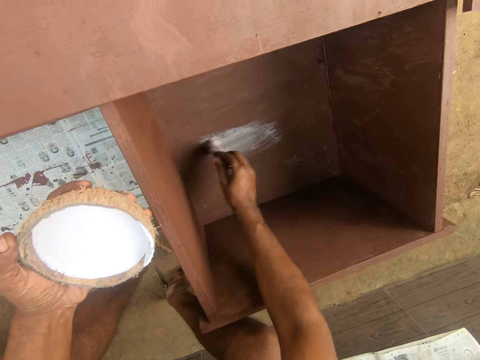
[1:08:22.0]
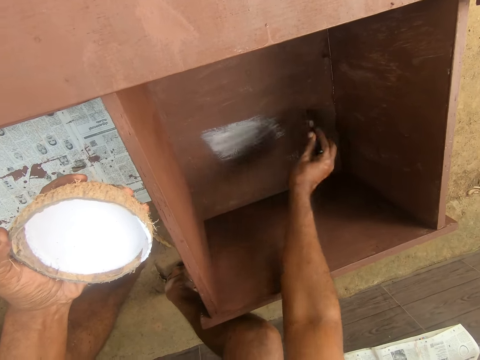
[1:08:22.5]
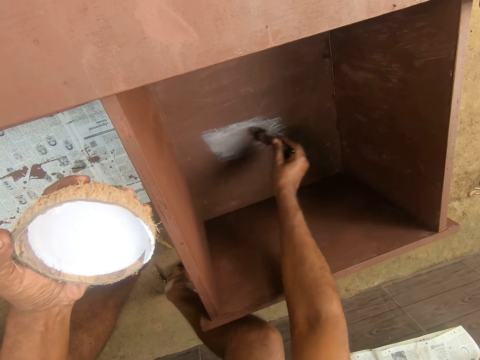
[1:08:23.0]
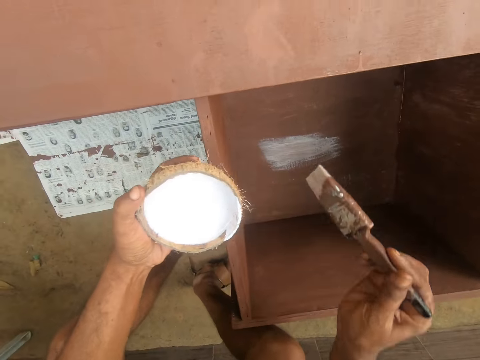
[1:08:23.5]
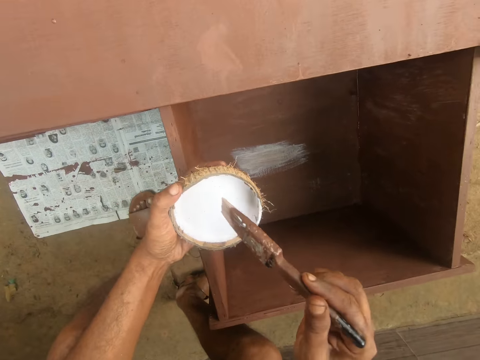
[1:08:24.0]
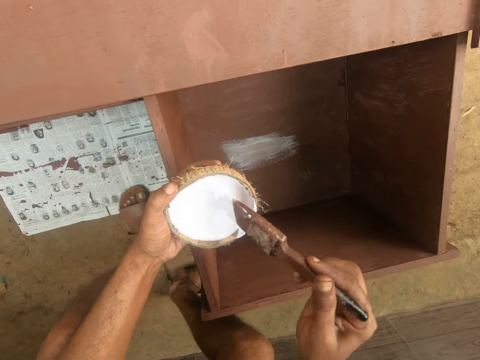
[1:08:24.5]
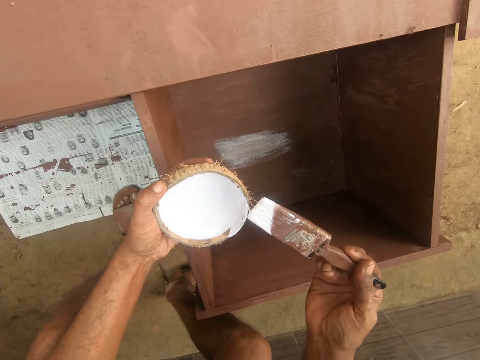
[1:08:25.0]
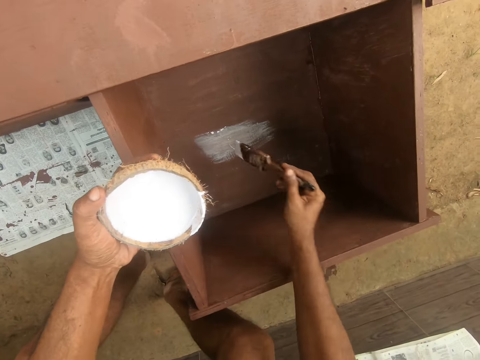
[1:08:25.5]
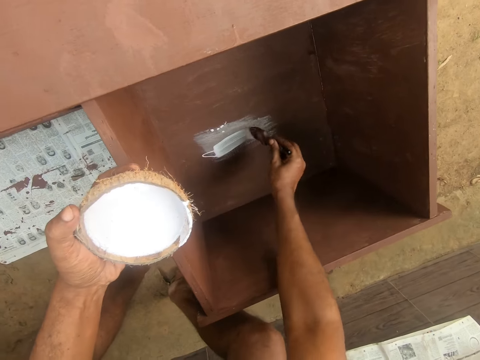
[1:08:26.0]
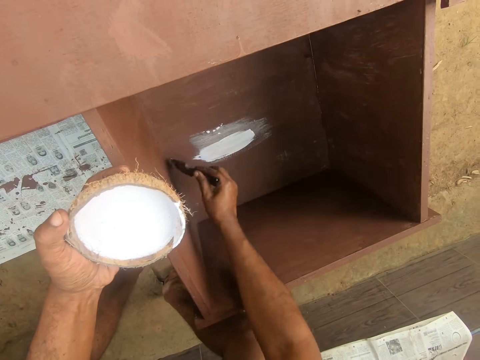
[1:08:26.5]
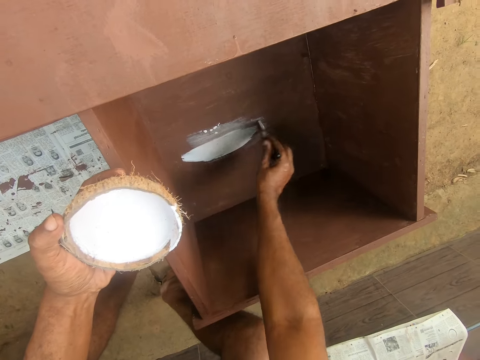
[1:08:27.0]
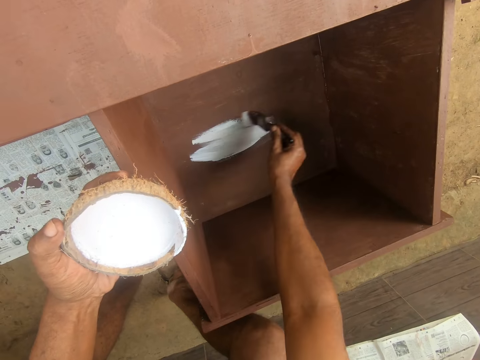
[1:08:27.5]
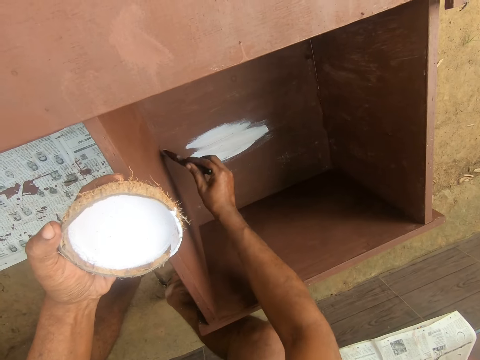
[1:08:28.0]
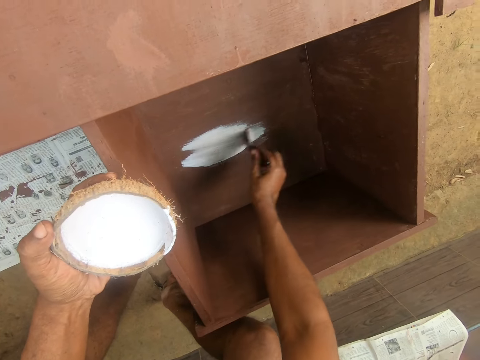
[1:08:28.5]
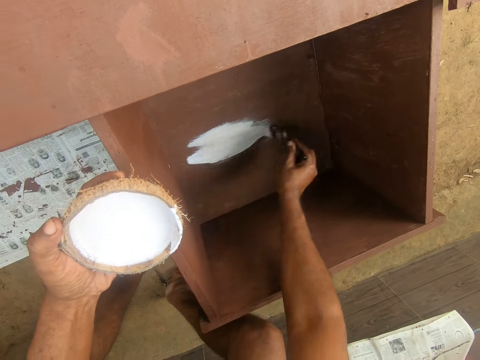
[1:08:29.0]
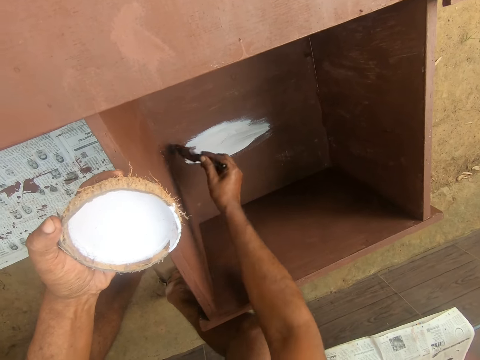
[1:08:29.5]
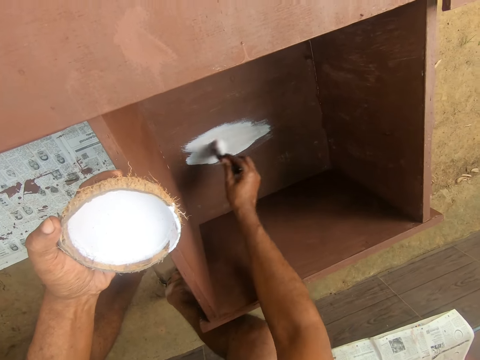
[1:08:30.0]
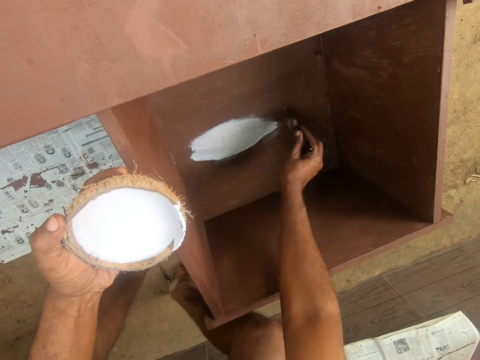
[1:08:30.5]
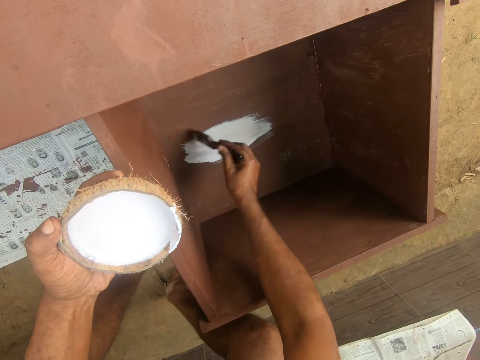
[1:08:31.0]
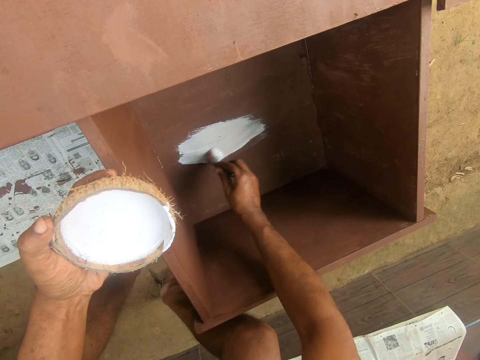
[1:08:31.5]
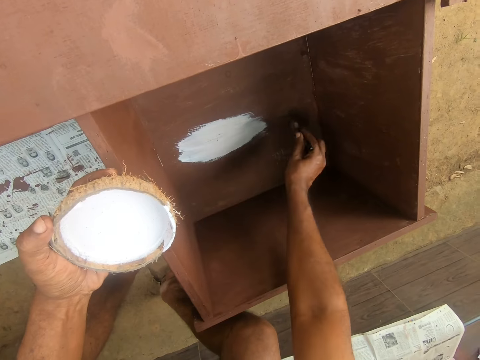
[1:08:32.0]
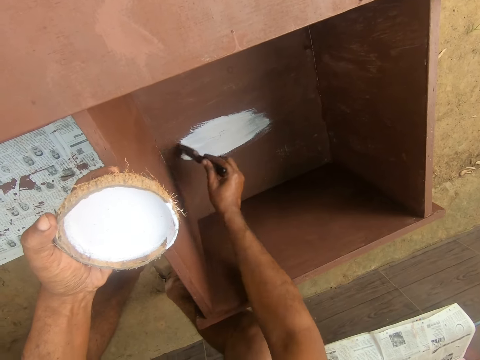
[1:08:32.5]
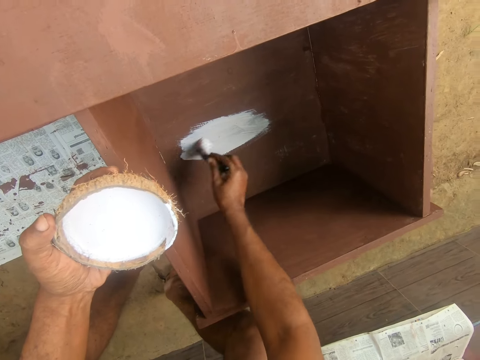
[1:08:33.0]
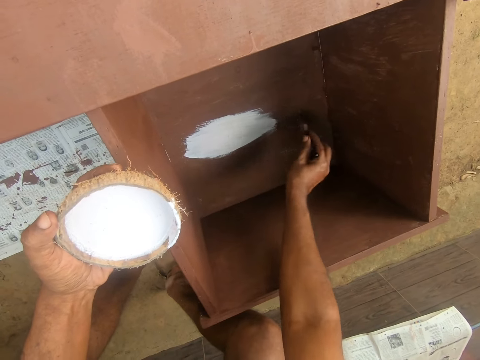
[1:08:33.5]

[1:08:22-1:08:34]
The camera wearer dips the brush in the paint inside the bowl of paint or coconut shell. They rub the brush on the coconut shell. They paint the furniture with the brush.

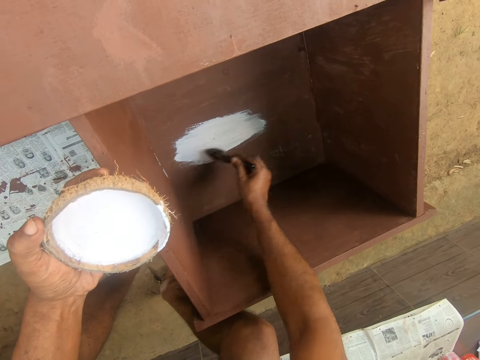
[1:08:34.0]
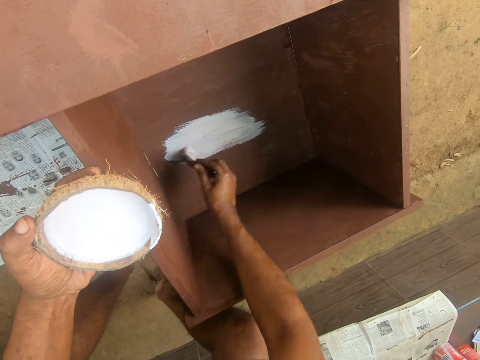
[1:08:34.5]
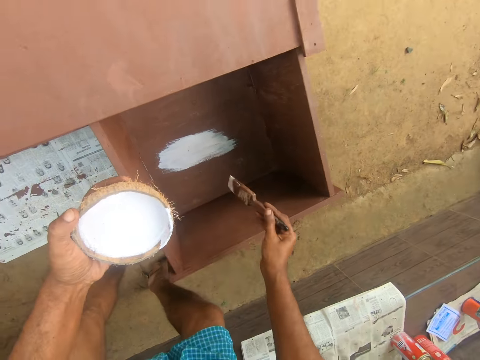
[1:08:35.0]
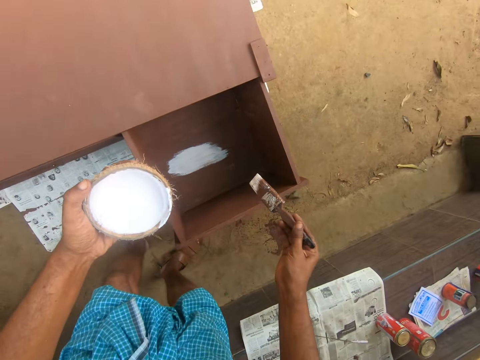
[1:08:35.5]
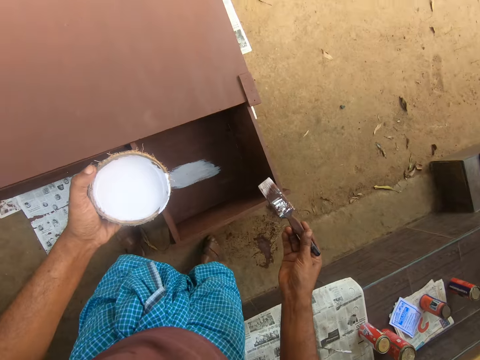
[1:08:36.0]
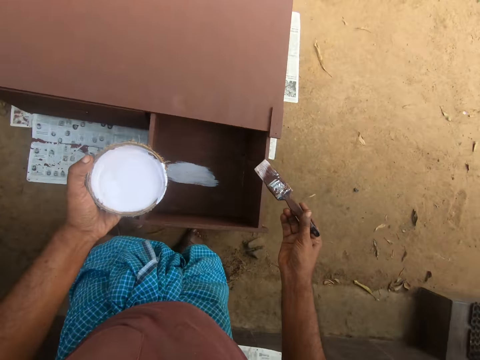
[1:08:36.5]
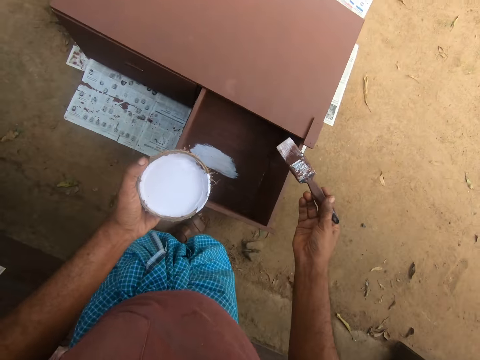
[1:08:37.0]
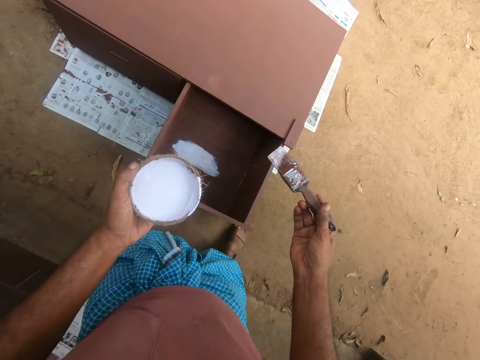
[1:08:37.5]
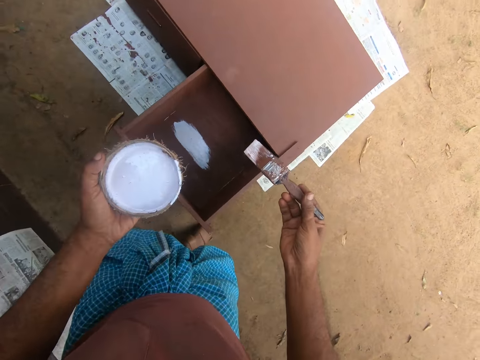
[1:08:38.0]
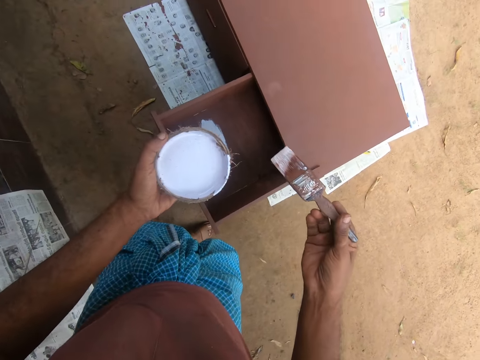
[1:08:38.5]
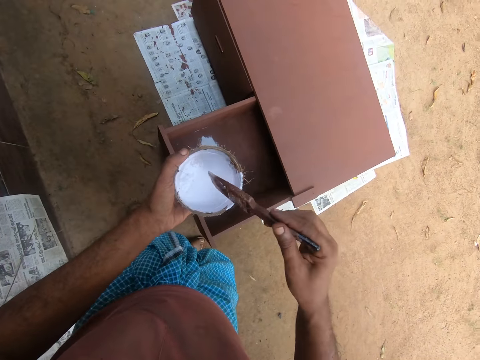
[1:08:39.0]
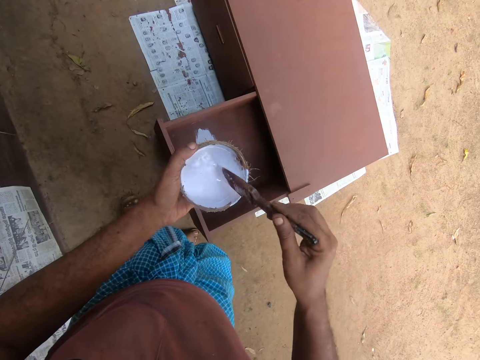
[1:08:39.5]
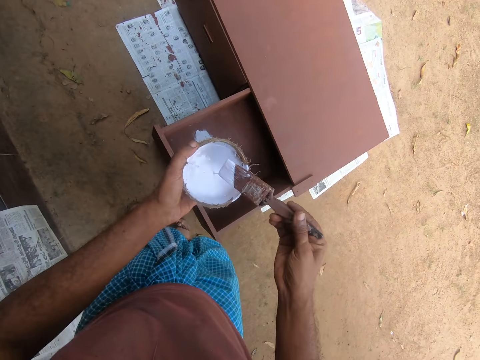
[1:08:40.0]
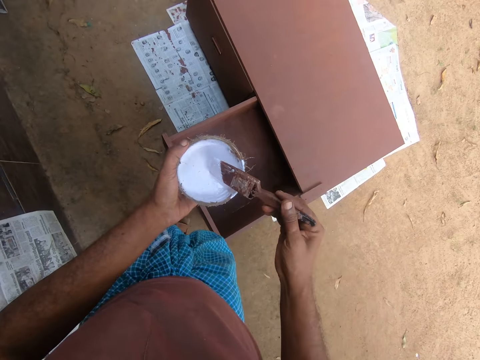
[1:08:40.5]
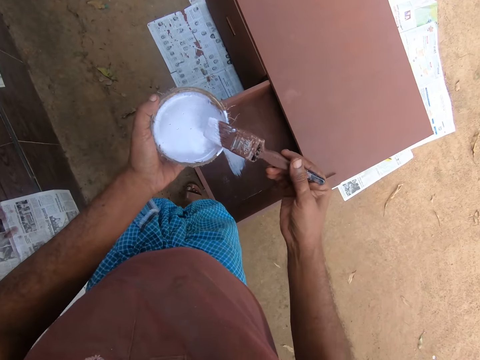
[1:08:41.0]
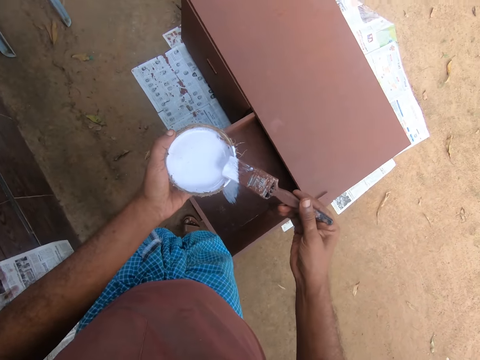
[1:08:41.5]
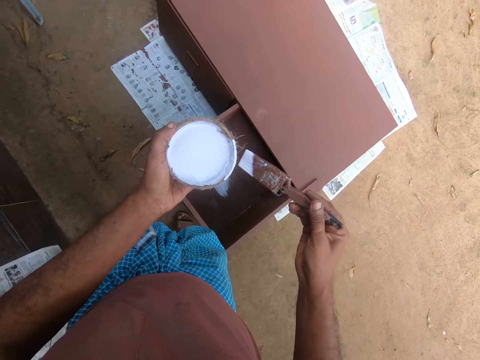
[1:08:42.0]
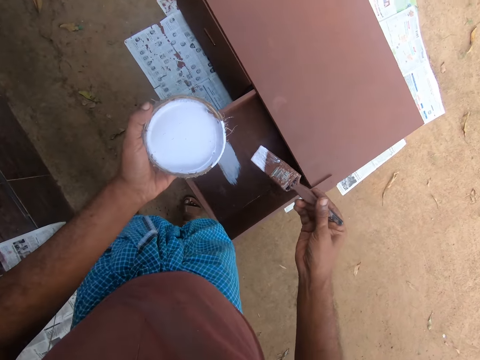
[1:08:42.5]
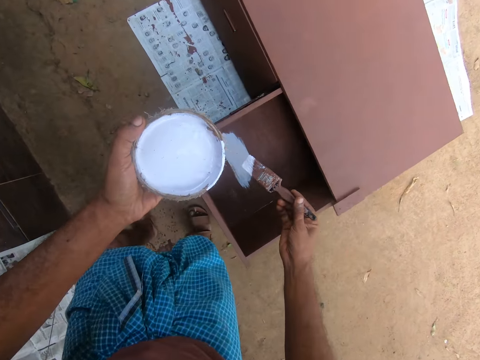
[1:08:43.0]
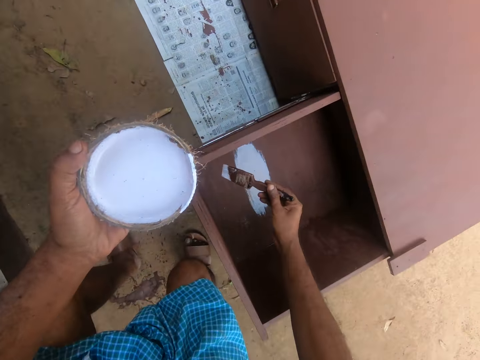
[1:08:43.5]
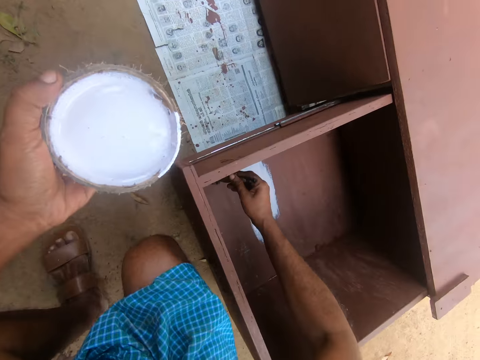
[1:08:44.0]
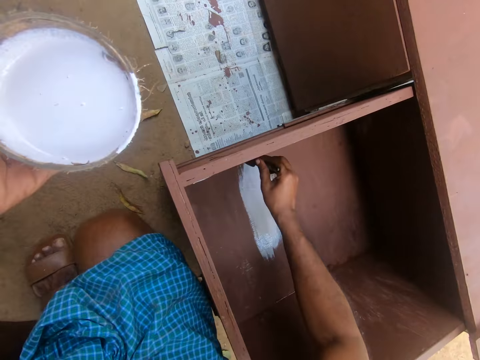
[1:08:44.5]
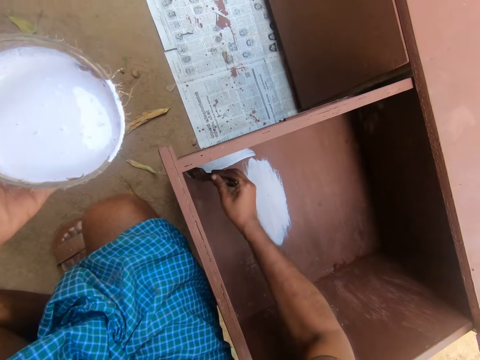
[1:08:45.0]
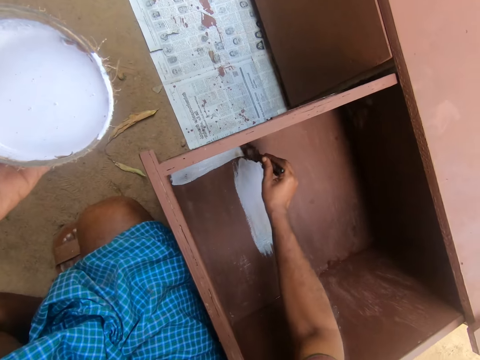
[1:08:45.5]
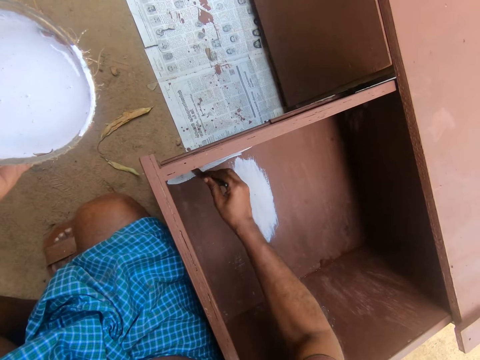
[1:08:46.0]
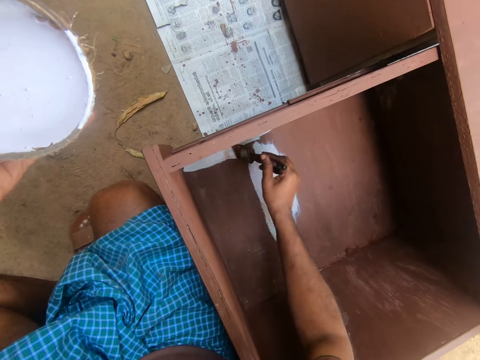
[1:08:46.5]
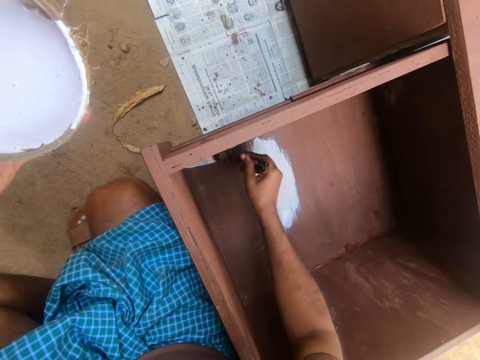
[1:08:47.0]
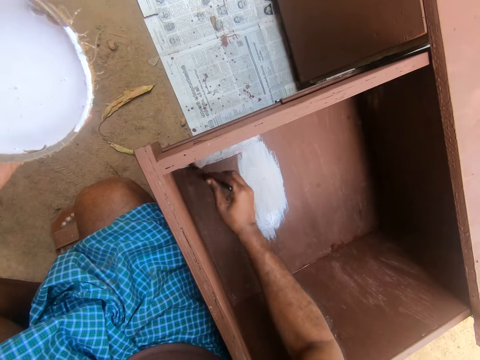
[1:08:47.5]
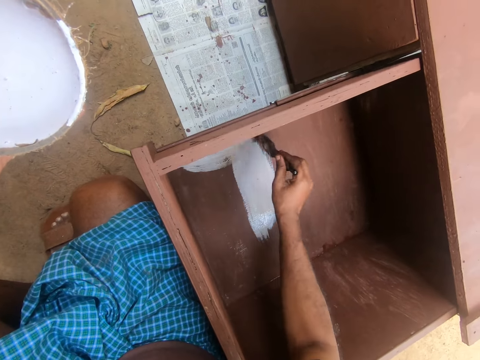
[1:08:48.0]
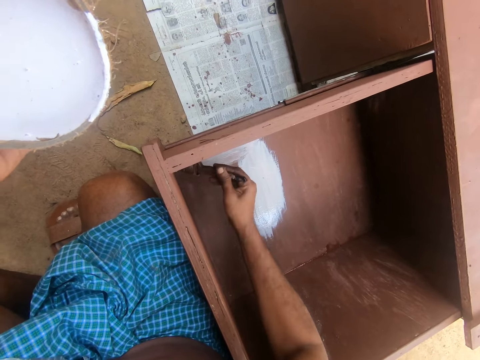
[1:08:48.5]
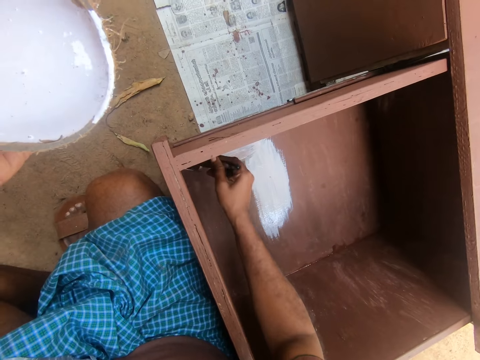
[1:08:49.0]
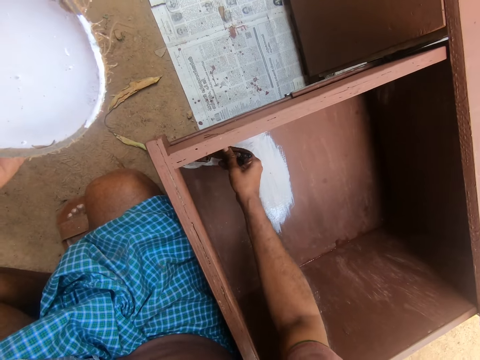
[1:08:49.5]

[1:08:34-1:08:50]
The camera wearer moves the legs. They dip the brush in the paint inside the bowl of paint or coconut shell. They converse. They move the leg. They rub the brush on the coconut shell. They paint the furniture with the brush. They crouch down.
